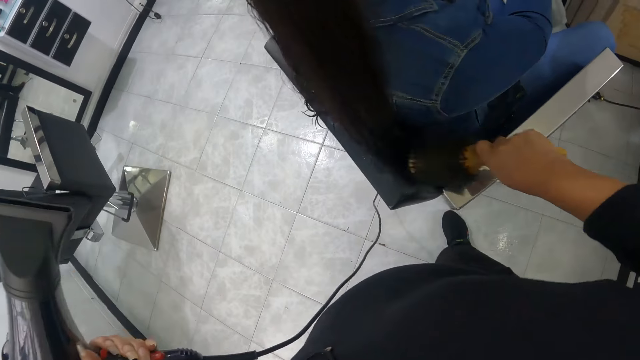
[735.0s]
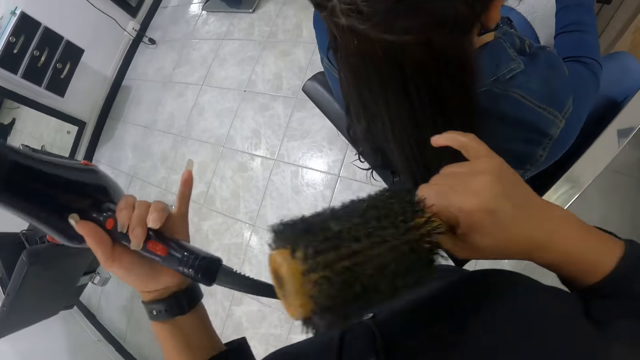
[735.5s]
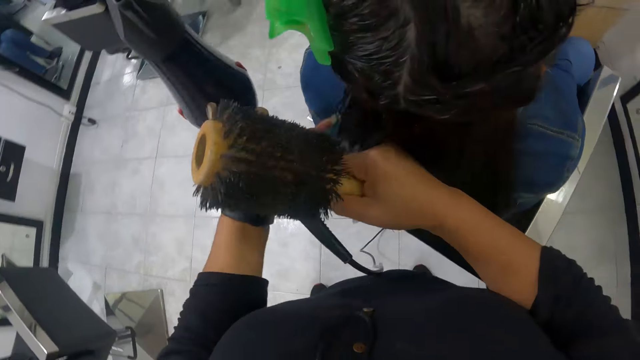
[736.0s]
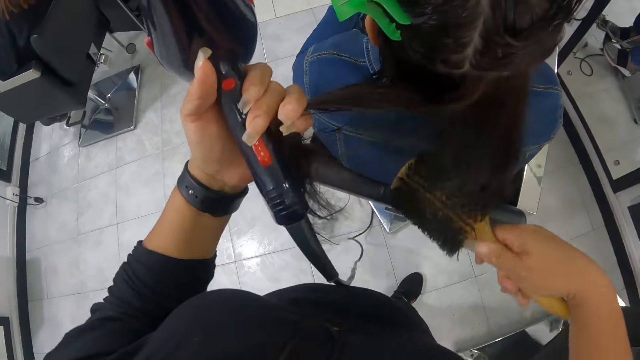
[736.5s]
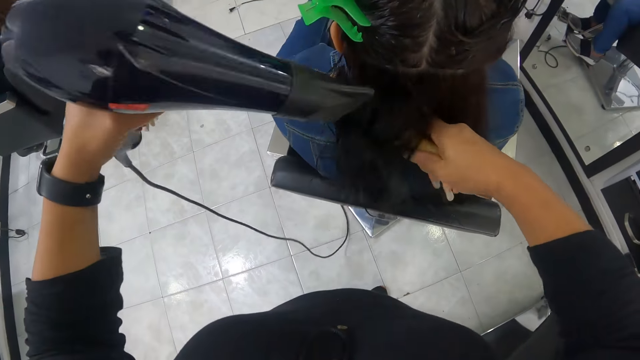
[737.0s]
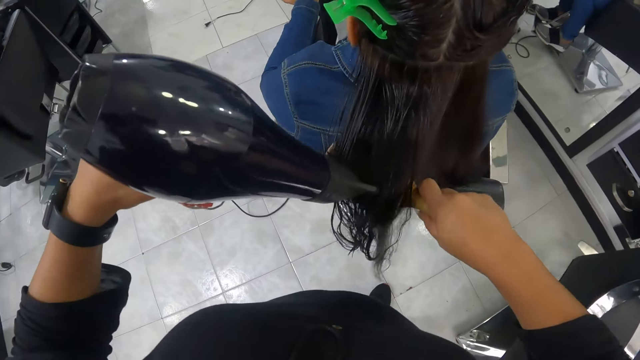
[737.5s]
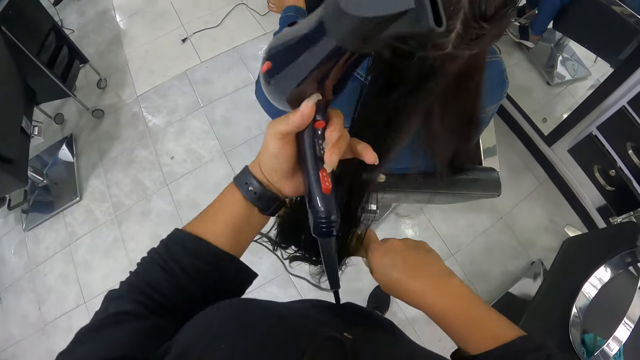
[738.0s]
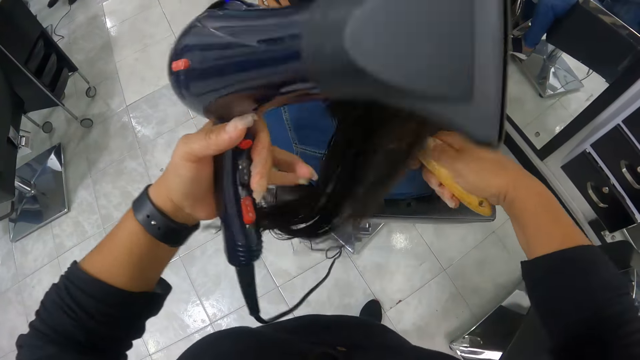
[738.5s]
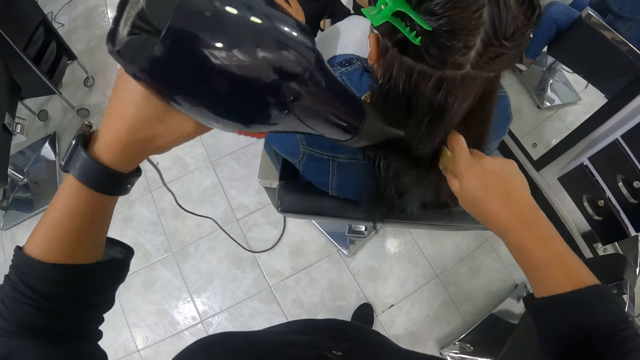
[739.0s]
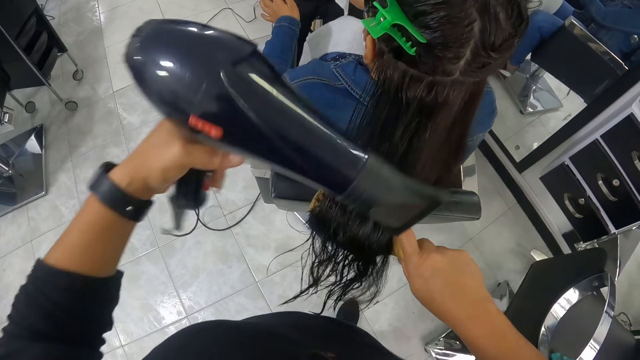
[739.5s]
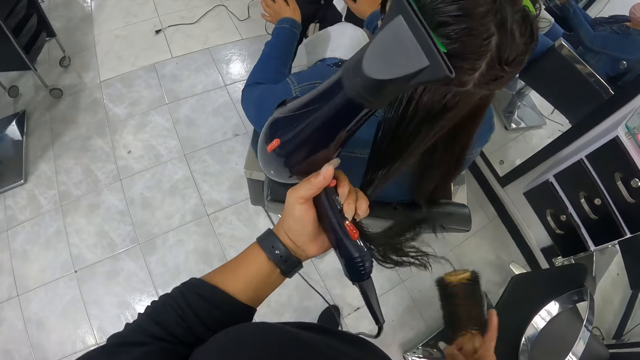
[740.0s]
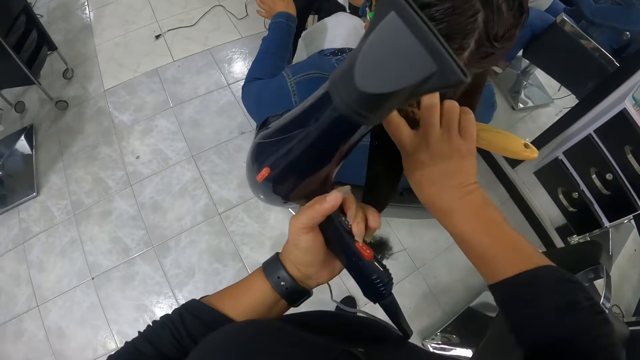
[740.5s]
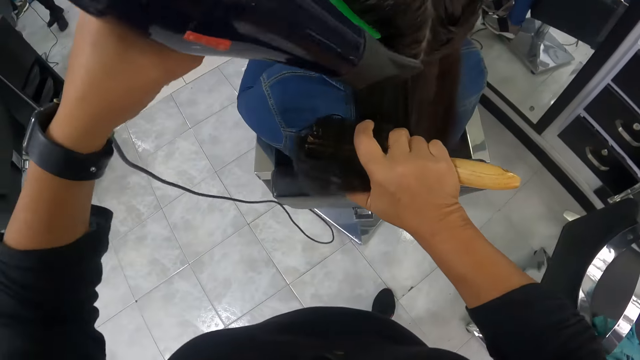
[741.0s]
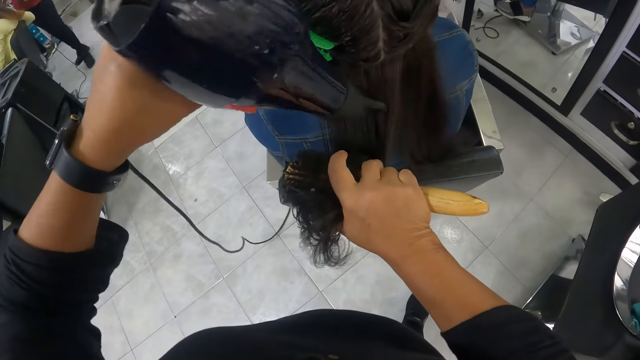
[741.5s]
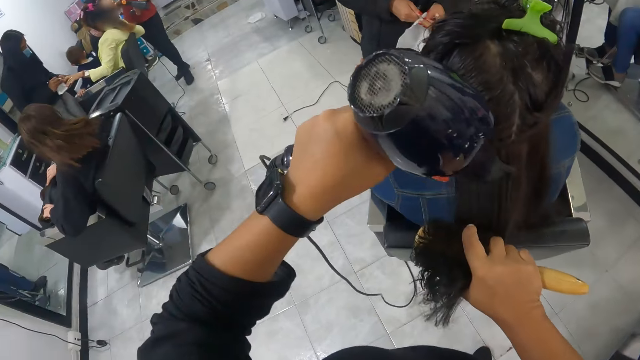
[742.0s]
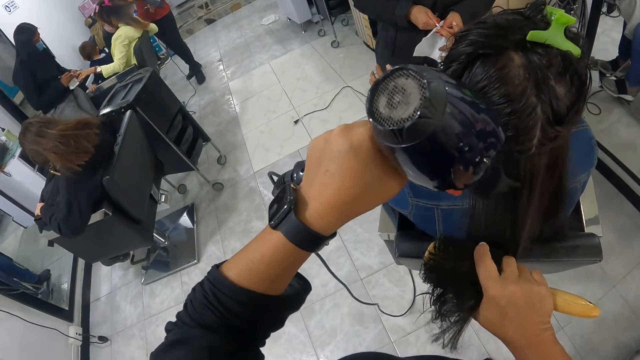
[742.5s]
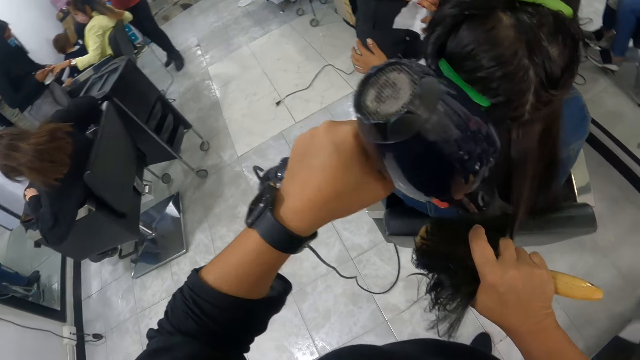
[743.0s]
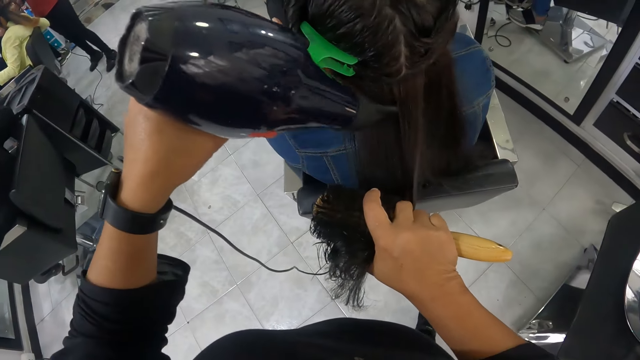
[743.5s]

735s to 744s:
The camera wearer picks another part of the hair of a woman. She dries the hair of the woman with the hand dryer and the brush in her hands.

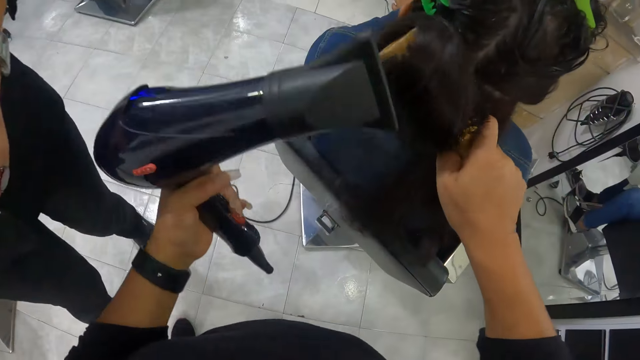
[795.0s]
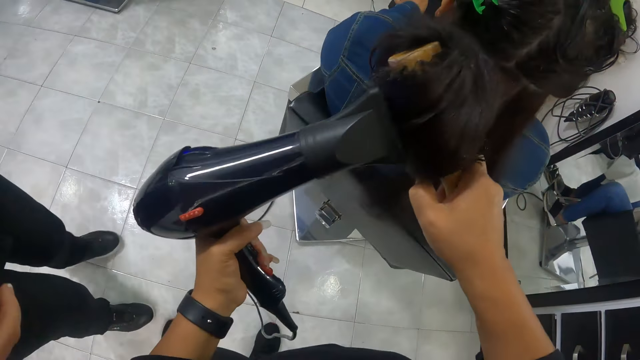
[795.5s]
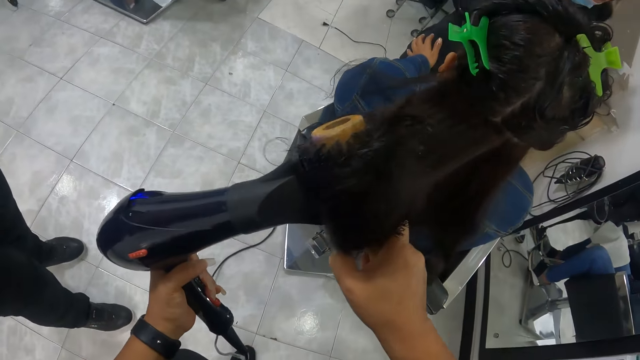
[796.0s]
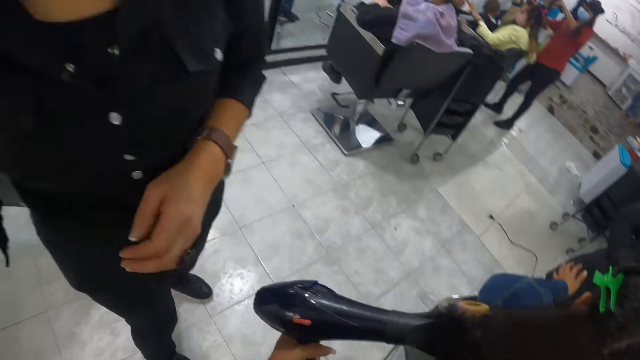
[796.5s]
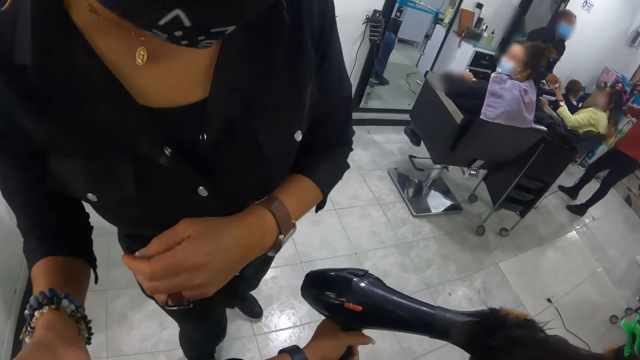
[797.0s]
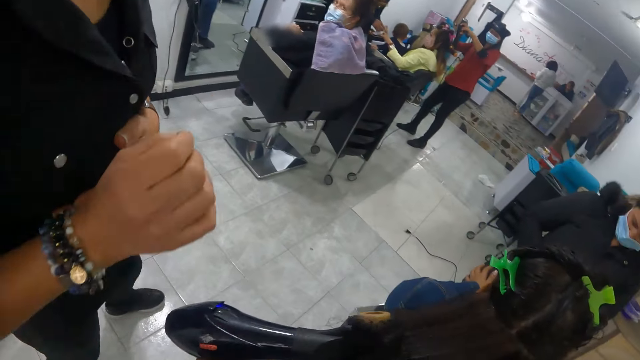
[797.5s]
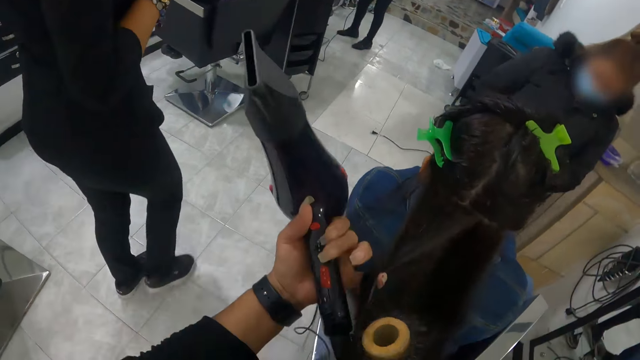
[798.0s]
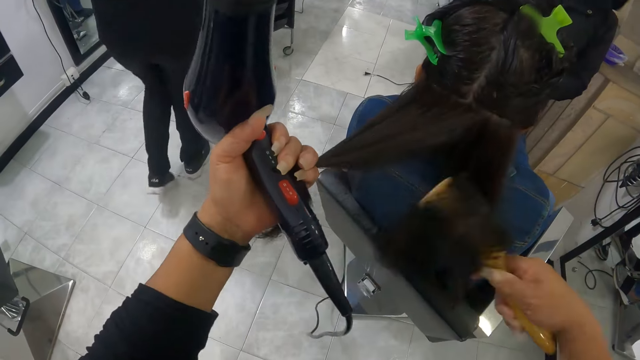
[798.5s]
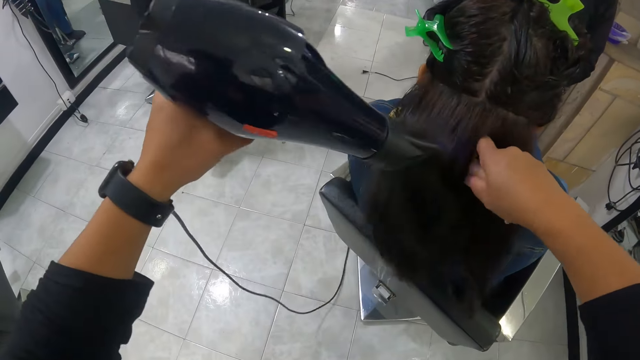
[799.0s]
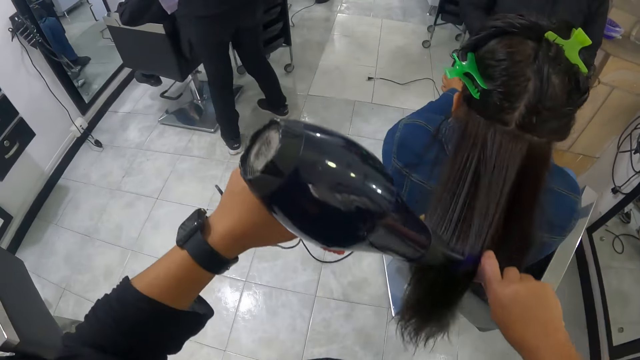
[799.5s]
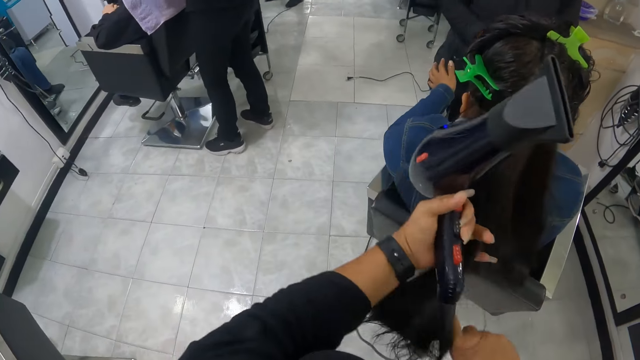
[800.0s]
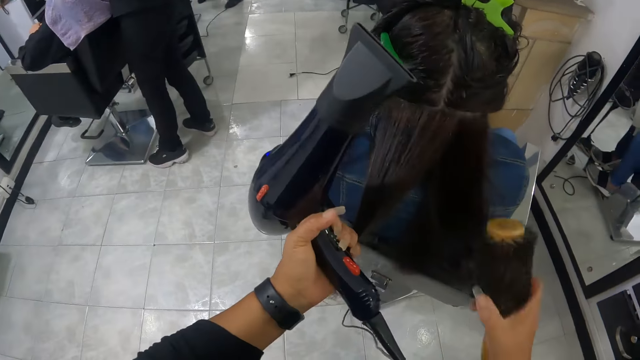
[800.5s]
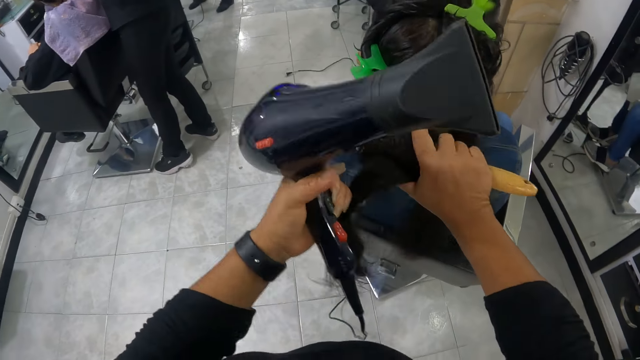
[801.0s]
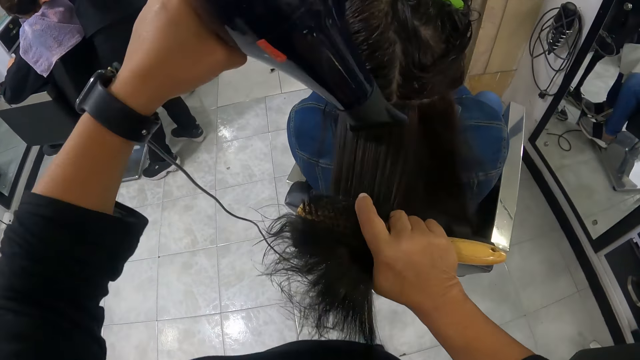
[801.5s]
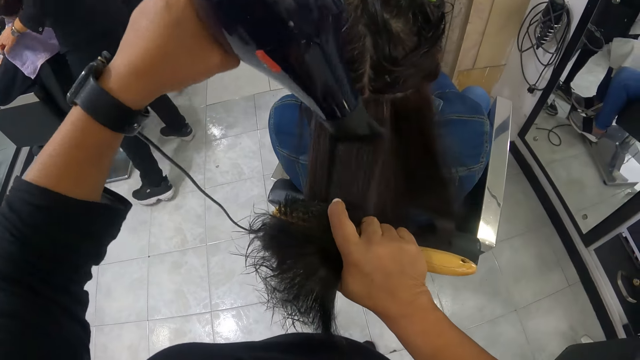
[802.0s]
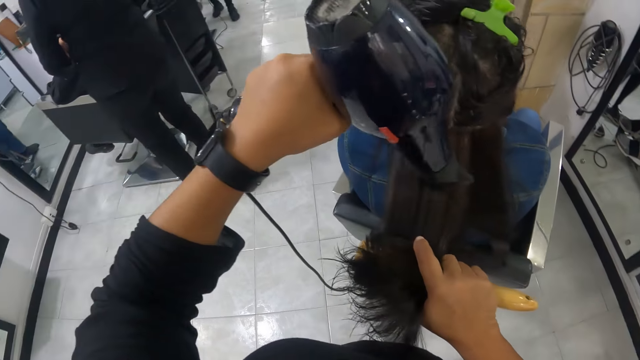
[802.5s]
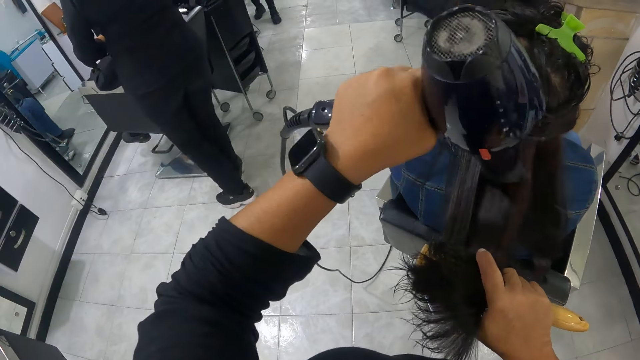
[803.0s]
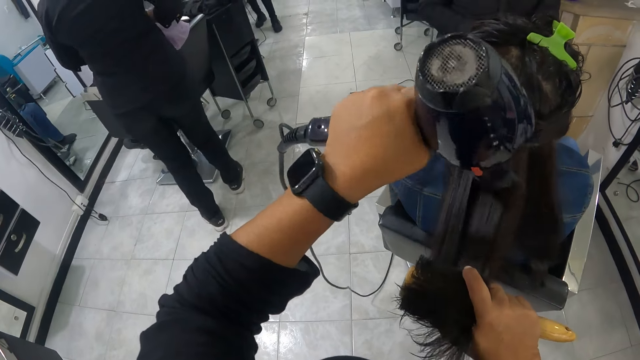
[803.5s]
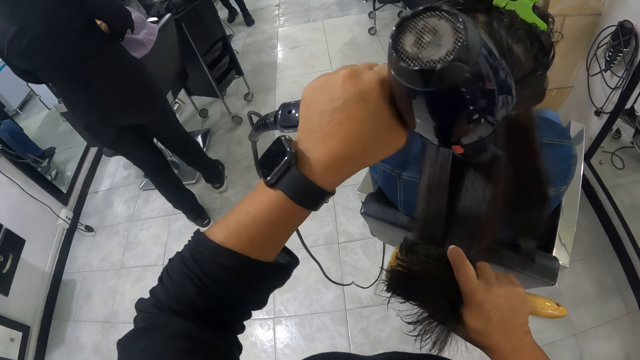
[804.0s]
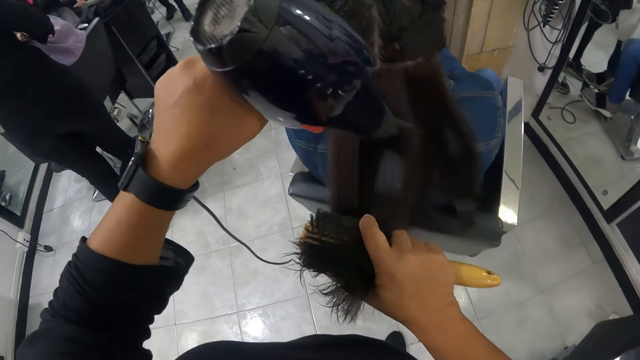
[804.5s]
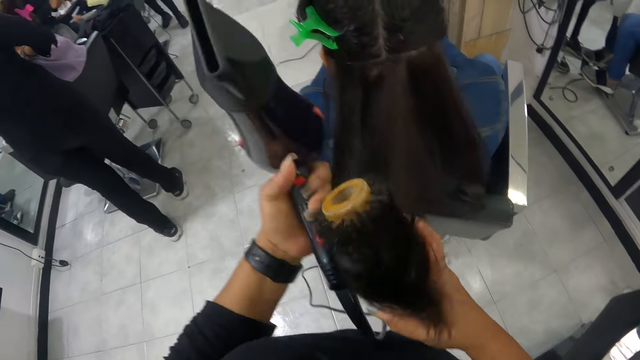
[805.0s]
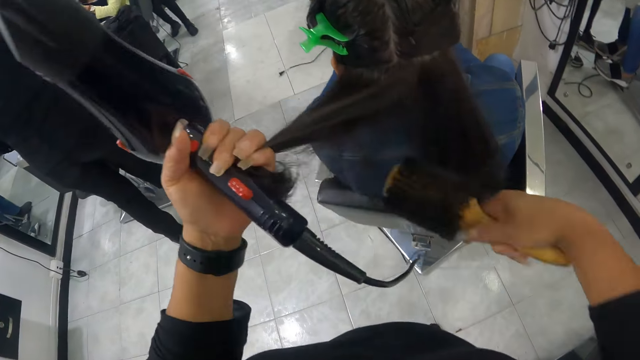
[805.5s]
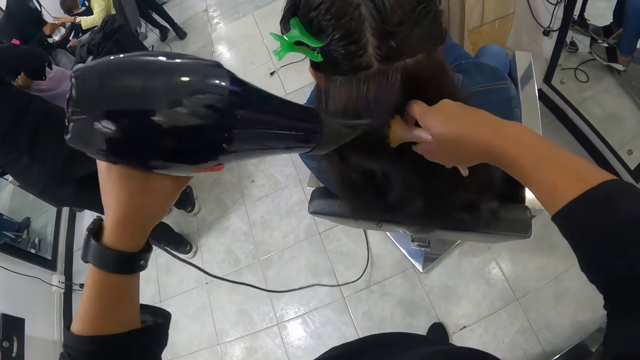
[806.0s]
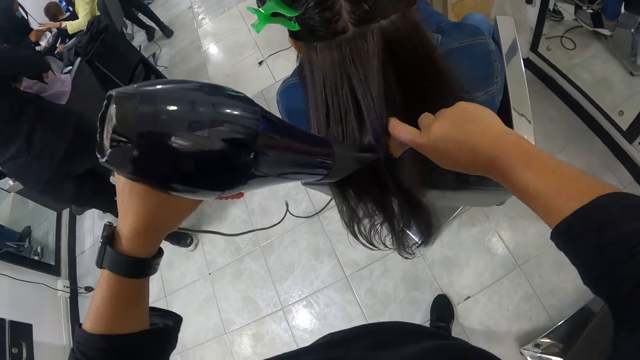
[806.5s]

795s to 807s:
The camera wearer interacts with a woman. She dries the hair of another woman with the hand dryer and the brush in her hands.
